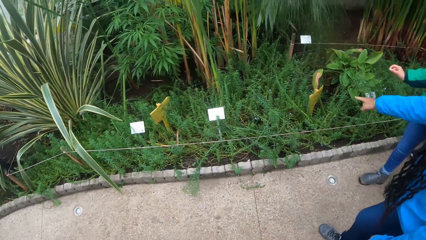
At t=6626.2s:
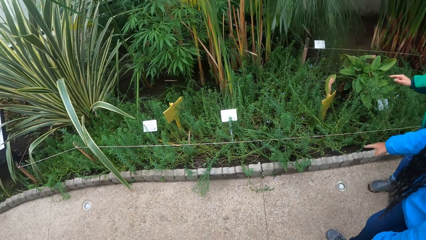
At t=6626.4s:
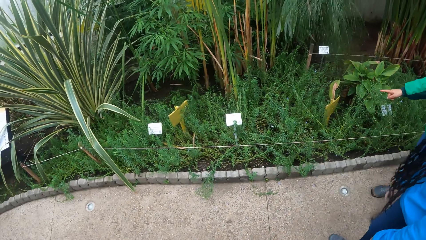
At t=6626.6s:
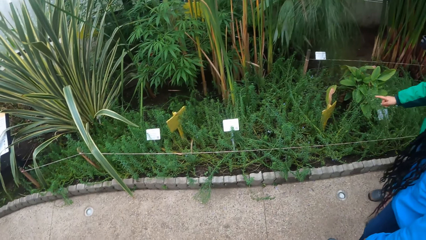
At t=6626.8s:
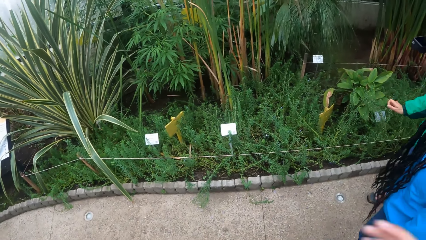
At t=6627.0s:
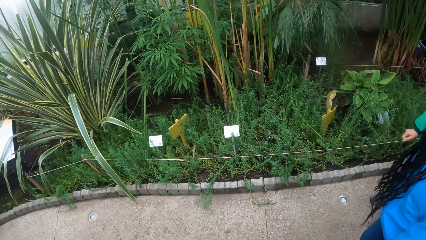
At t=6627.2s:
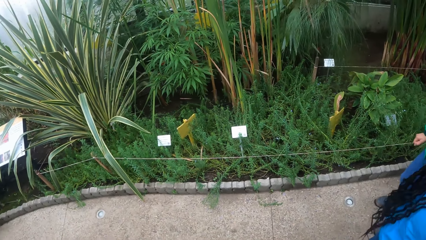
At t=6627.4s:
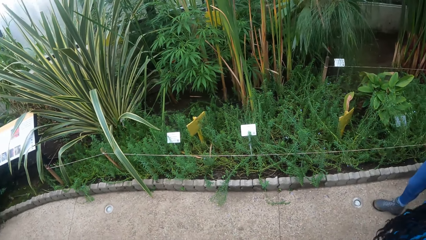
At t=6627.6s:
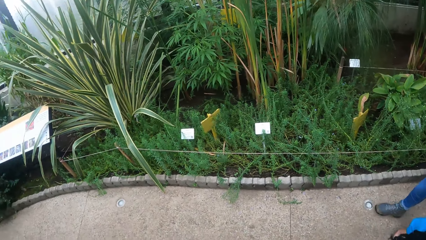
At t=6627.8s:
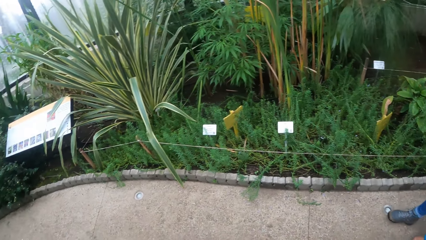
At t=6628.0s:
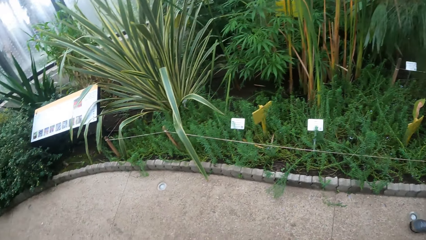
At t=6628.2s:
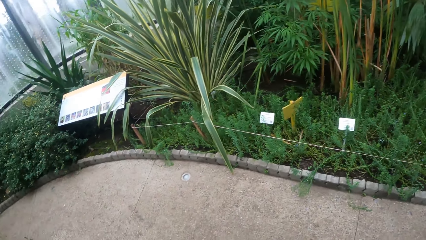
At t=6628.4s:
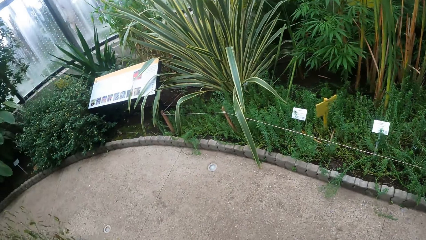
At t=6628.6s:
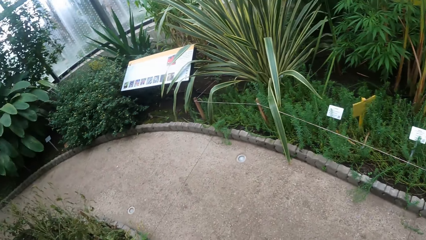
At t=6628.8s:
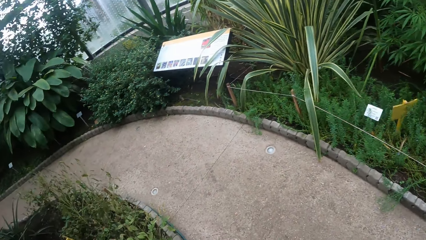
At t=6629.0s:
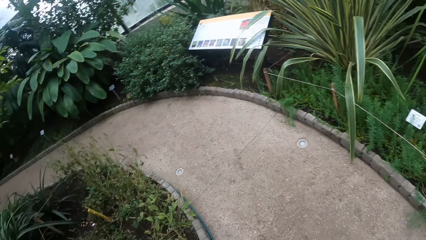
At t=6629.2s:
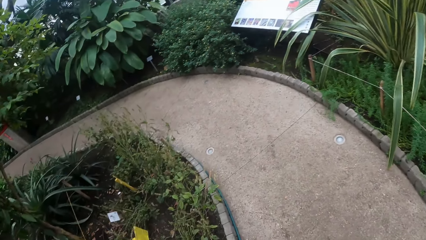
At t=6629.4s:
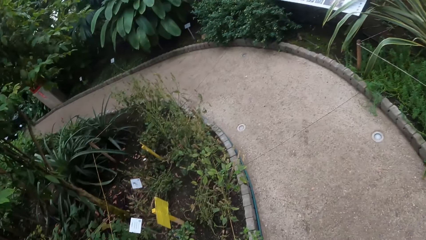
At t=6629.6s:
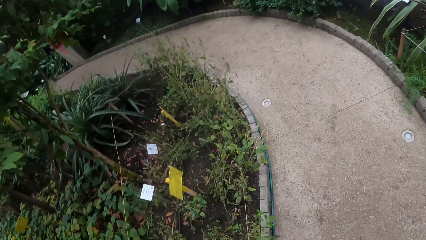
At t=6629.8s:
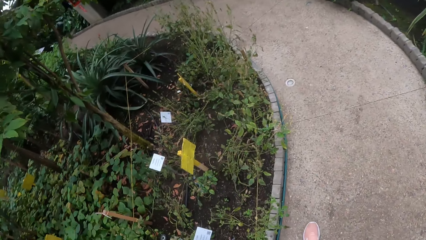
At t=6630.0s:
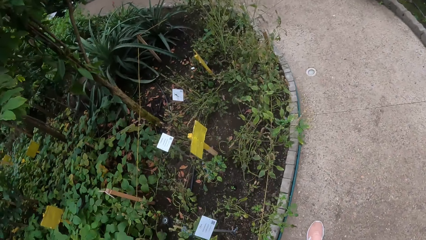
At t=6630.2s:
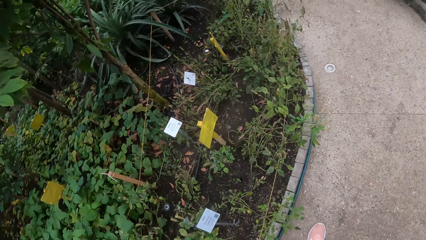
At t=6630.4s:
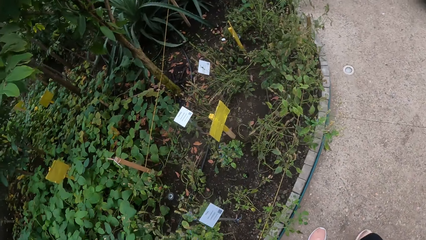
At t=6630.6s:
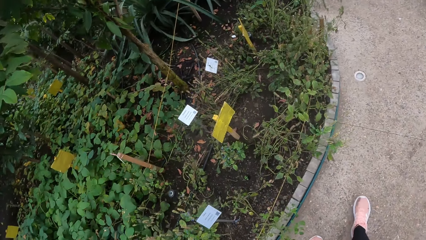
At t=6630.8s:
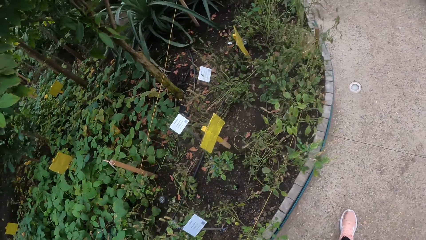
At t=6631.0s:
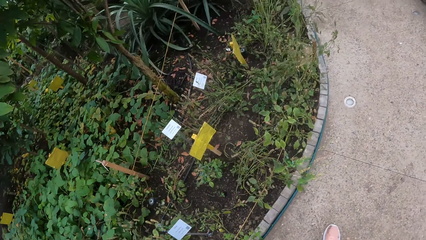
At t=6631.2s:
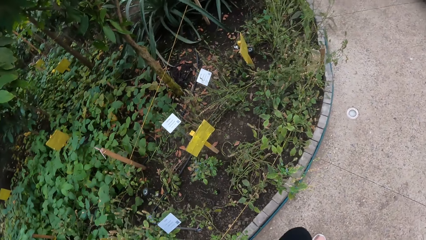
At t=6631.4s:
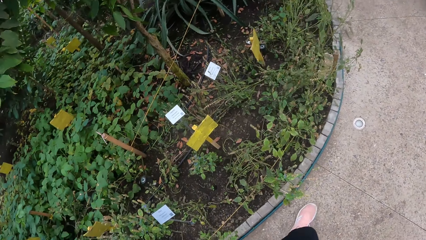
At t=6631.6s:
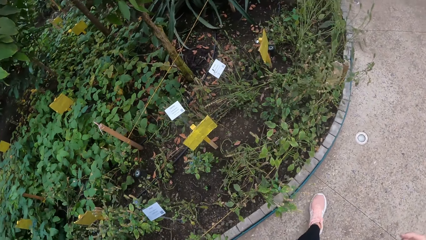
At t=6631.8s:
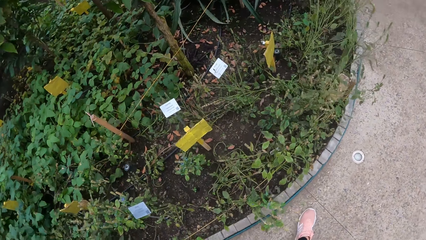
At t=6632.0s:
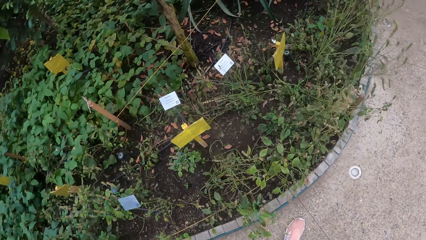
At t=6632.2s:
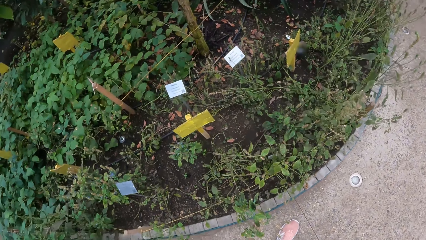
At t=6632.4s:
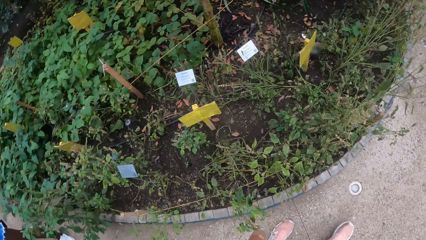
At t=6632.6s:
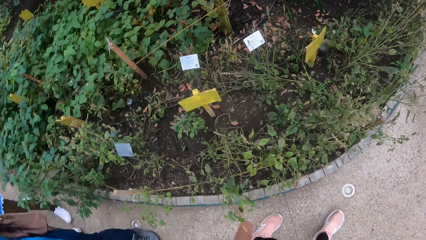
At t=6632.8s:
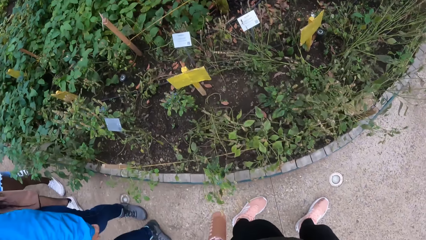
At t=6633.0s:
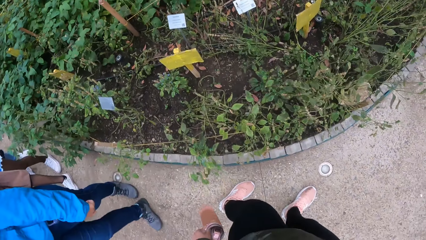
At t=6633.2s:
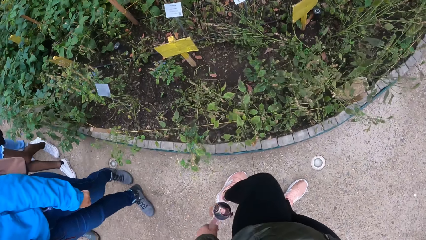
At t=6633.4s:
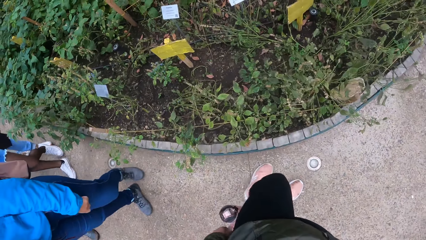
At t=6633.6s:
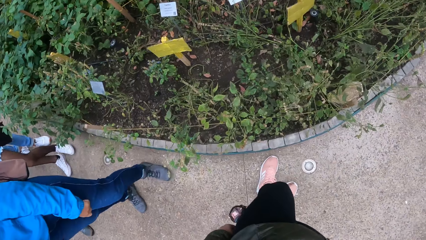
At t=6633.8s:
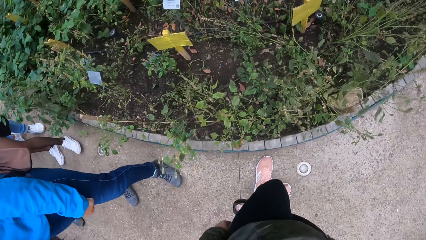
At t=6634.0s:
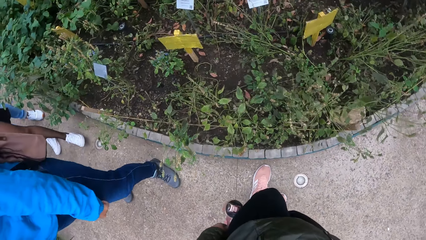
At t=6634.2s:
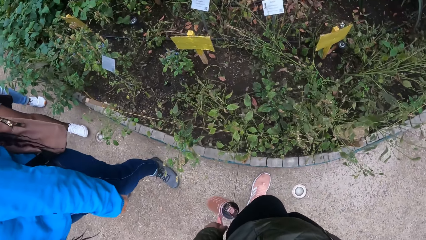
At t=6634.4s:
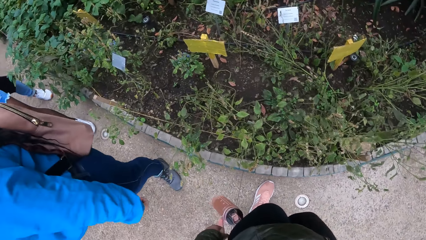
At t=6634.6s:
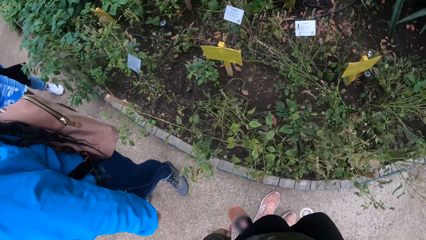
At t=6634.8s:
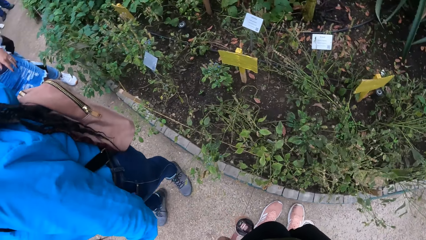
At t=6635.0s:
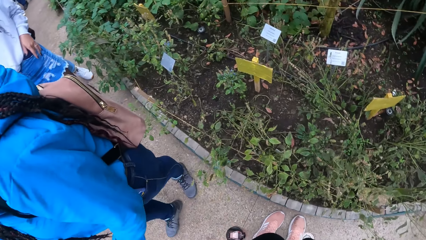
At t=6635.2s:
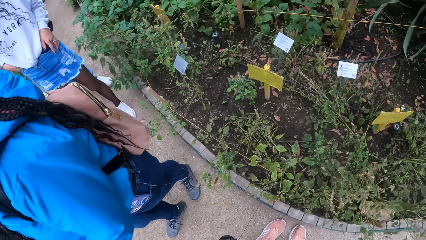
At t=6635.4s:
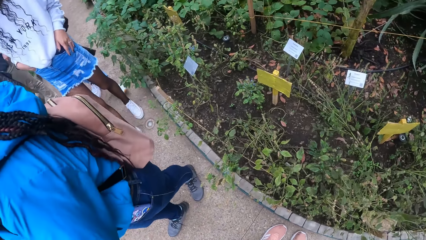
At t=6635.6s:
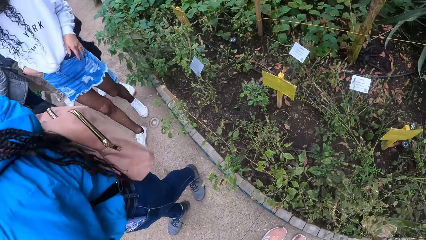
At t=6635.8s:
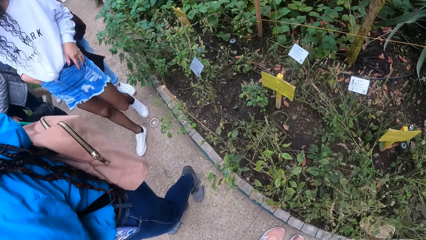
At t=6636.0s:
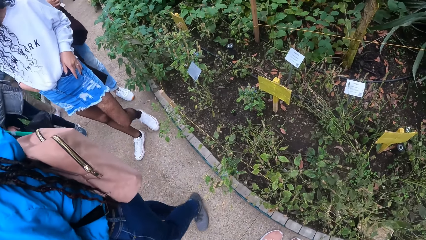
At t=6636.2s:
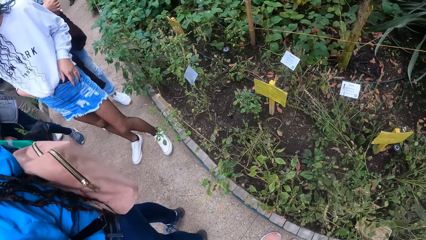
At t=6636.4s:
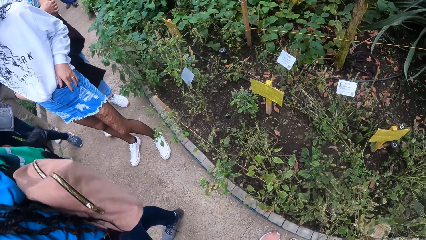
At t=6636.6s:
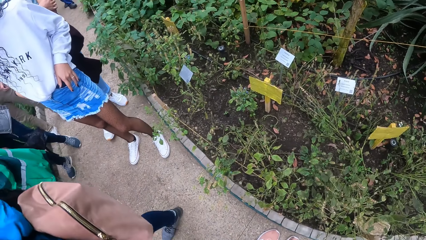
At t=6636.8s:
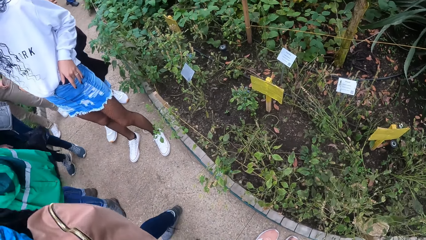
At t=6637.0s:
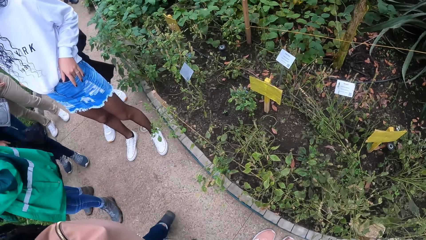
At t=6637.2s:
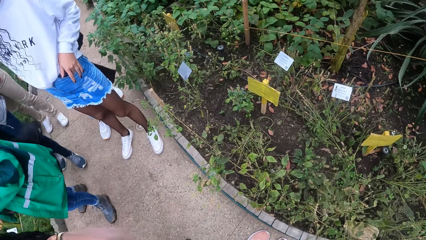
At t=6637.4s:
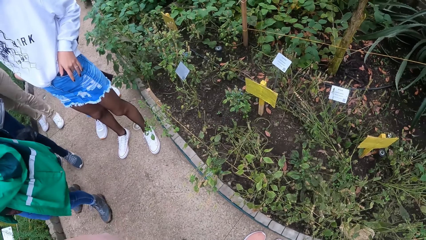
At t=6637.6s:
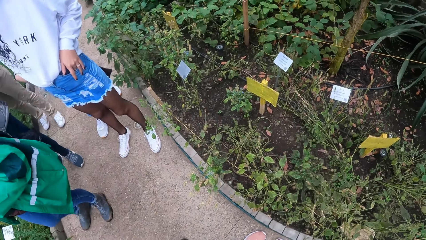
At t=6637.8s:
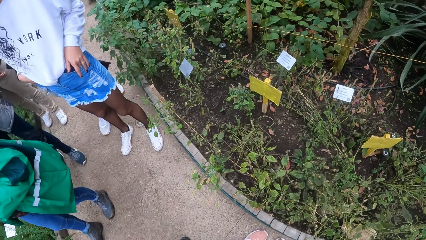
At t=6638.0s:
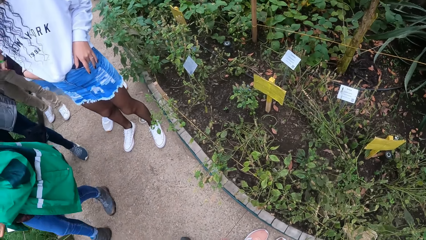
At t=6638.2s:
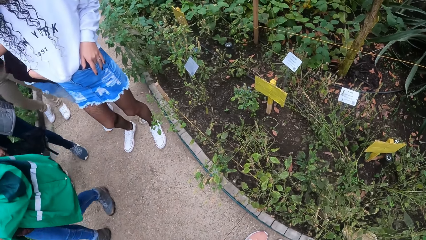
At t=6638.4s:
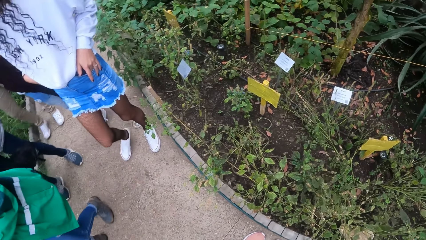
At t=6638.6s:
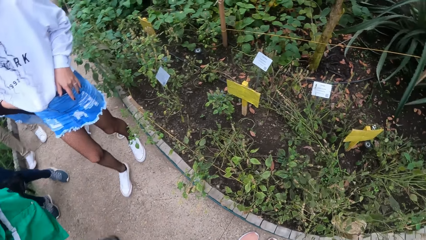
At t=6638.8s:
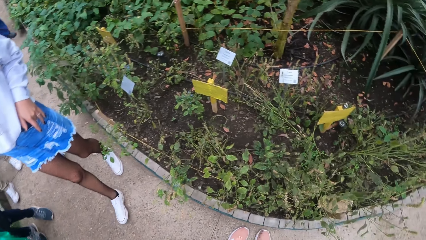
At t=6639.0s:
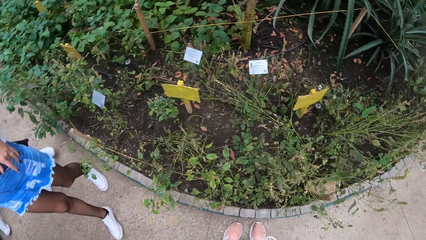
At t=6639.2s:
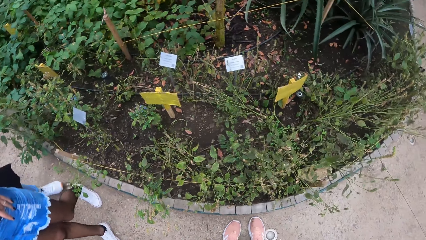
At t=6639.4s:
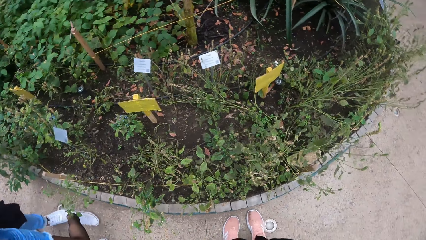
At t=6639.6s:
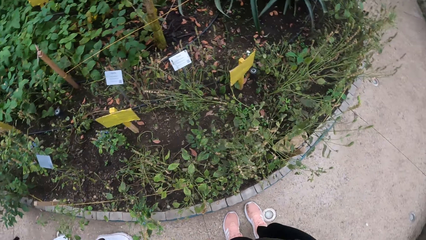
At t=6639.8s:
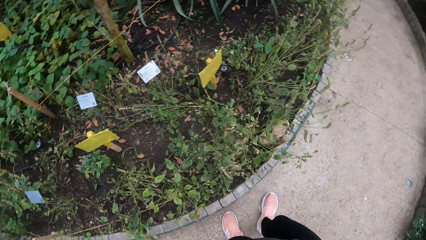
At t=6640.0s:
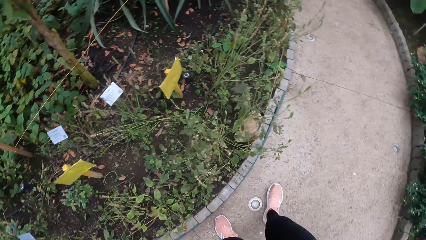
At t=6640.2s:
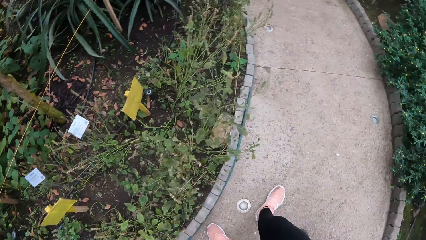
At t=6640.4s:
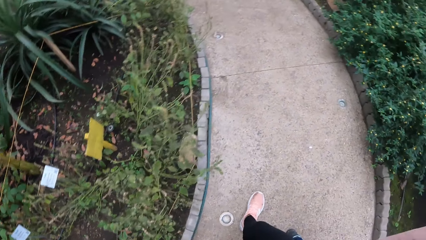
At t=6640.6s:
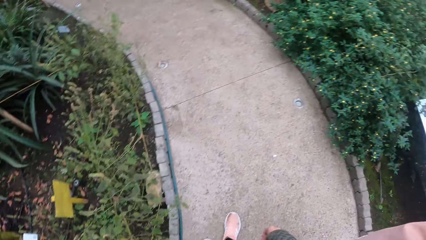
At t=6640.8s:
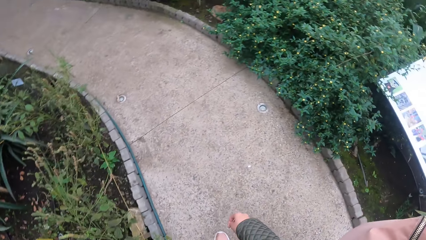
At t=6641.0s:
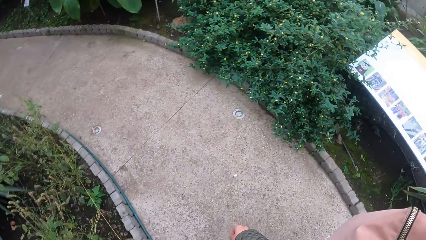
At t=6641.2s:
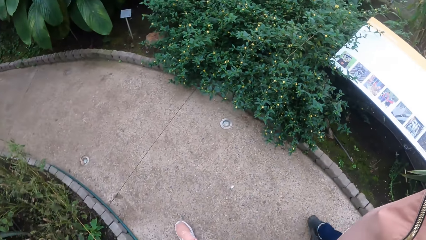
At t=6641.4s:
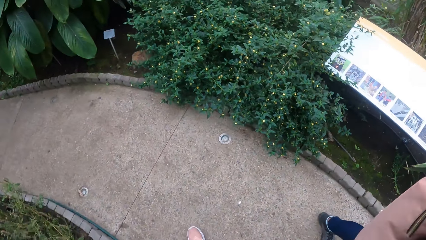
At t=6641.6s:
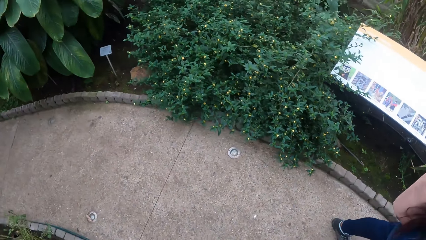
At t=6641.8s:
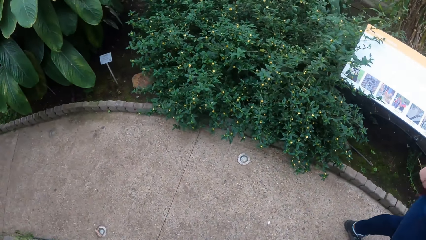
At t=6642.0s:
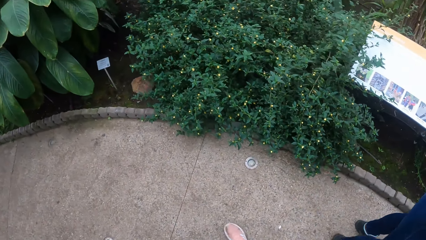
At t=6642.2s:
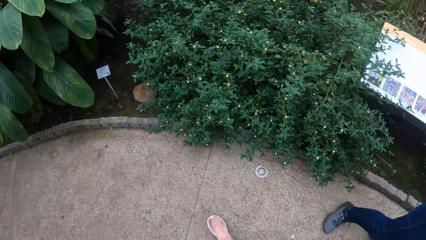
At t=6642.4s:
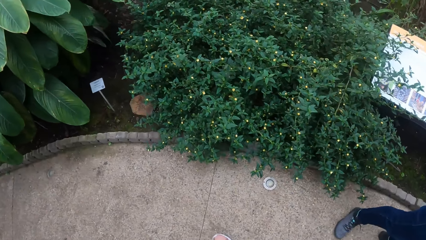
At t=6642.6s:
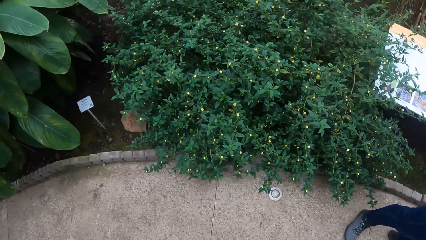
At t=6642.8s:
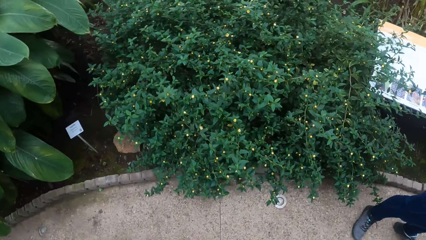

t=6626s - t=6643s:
The girl points to plants with her right hand. The camera wearer walks on the pathway.
